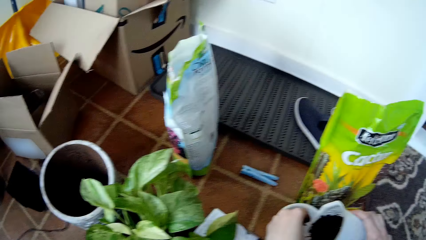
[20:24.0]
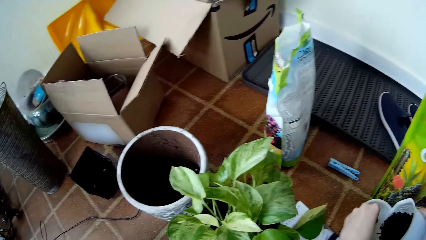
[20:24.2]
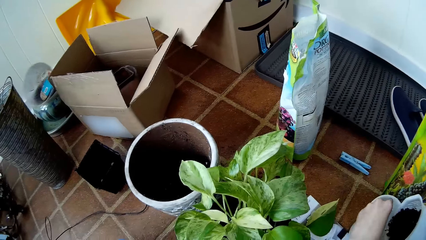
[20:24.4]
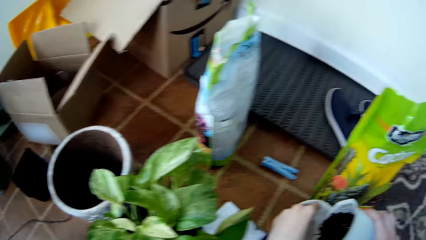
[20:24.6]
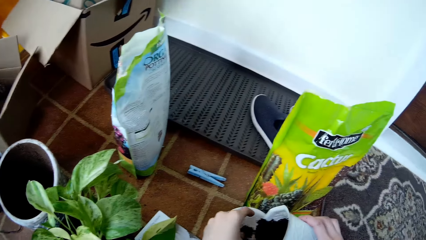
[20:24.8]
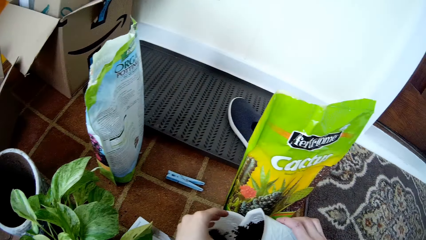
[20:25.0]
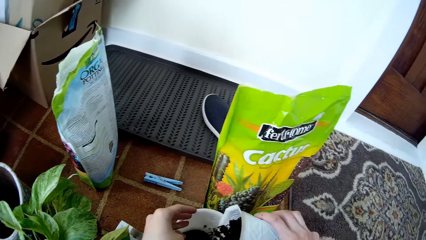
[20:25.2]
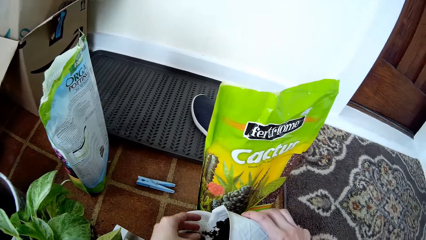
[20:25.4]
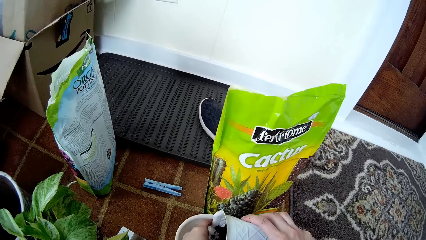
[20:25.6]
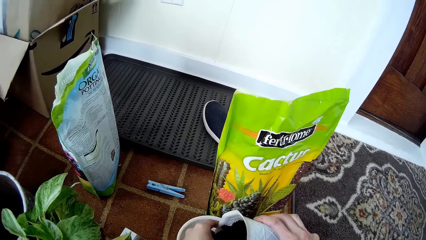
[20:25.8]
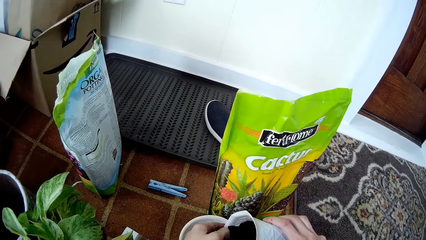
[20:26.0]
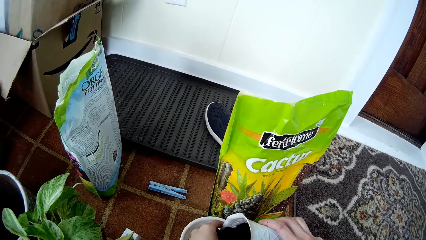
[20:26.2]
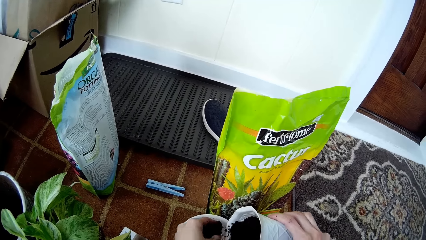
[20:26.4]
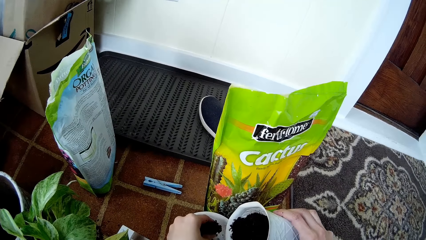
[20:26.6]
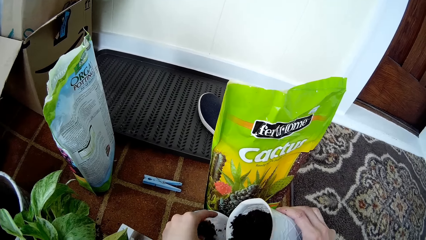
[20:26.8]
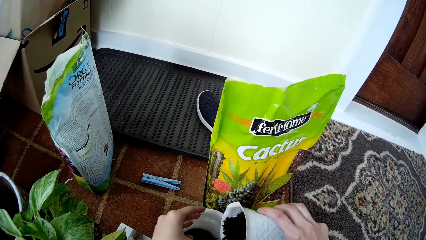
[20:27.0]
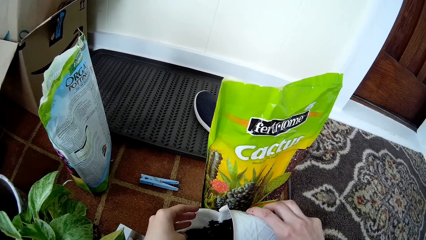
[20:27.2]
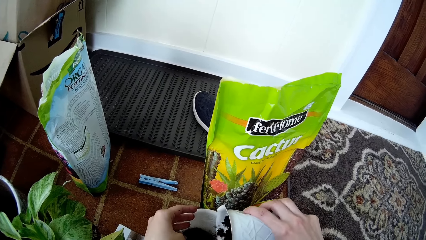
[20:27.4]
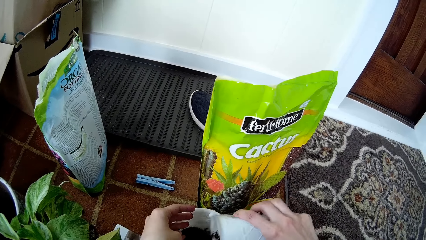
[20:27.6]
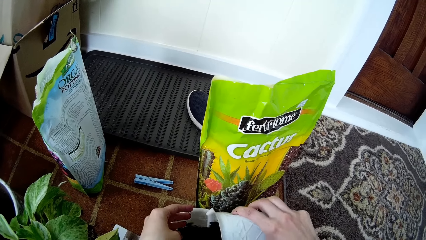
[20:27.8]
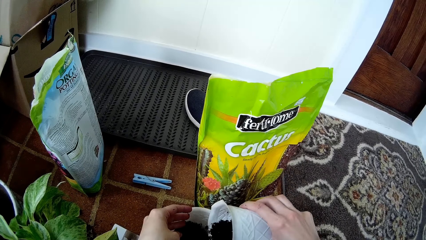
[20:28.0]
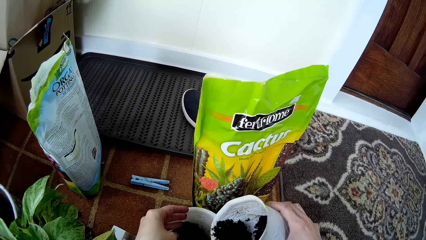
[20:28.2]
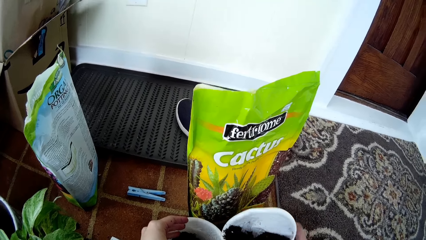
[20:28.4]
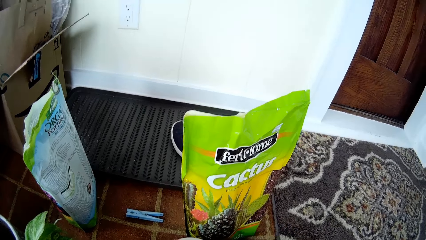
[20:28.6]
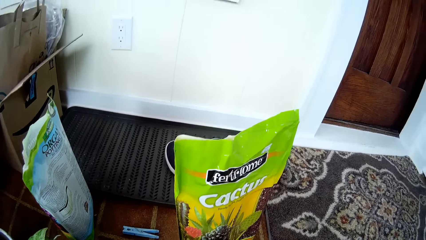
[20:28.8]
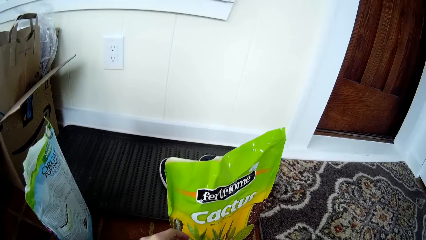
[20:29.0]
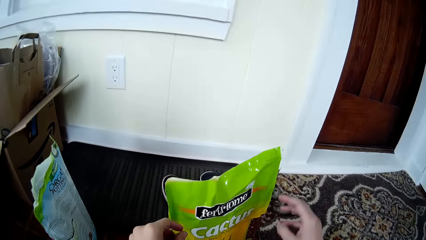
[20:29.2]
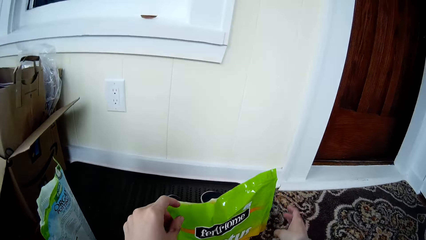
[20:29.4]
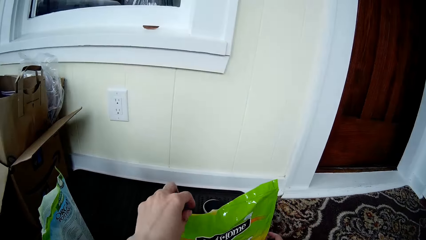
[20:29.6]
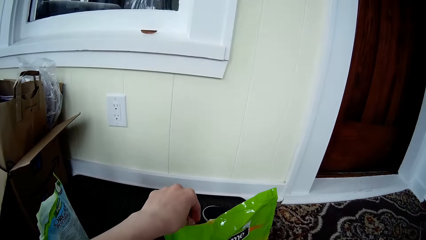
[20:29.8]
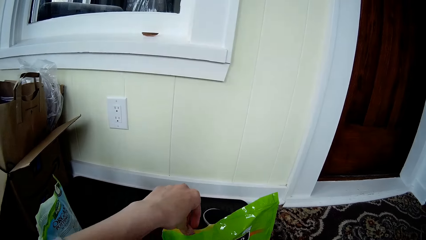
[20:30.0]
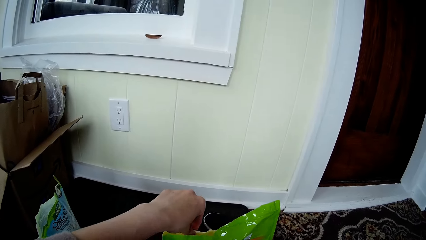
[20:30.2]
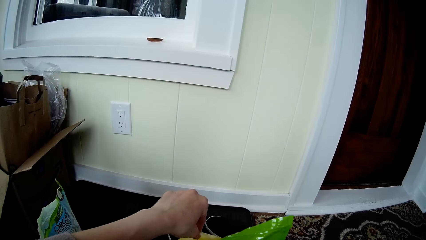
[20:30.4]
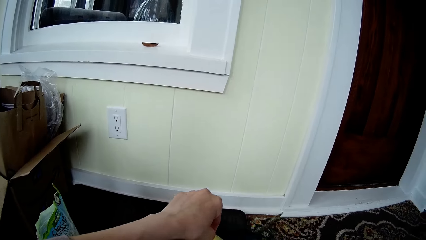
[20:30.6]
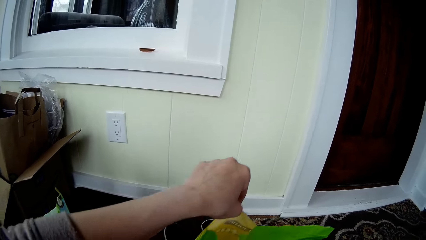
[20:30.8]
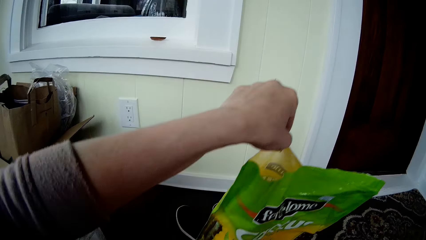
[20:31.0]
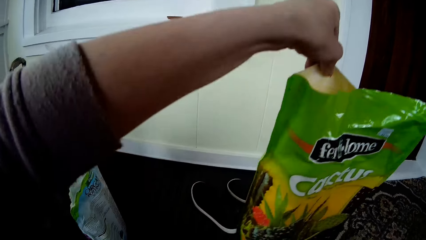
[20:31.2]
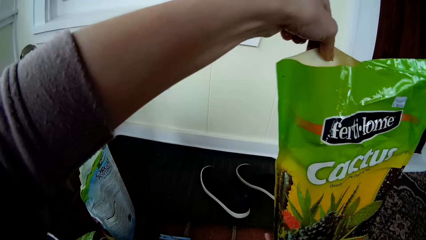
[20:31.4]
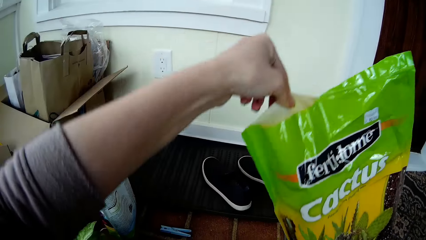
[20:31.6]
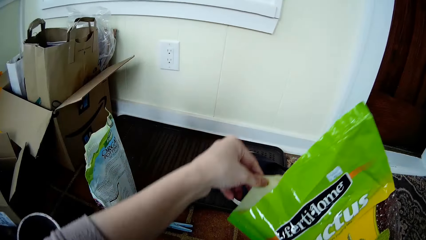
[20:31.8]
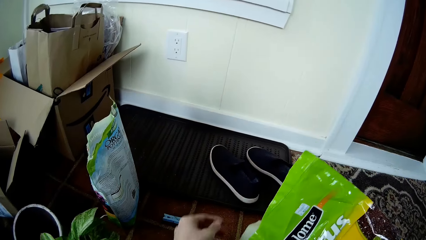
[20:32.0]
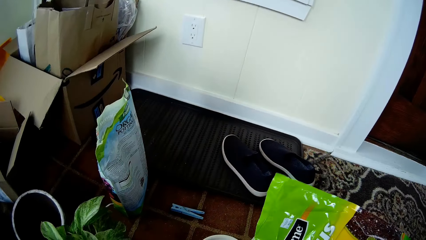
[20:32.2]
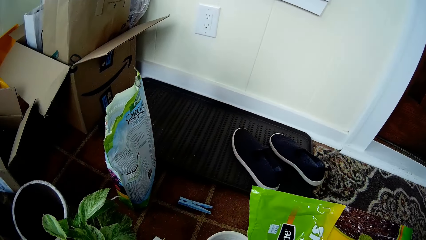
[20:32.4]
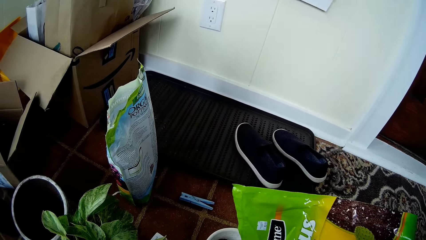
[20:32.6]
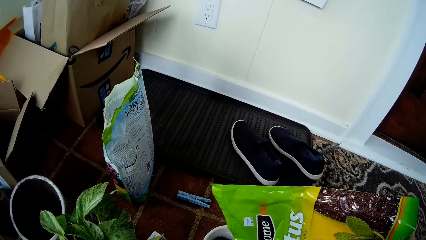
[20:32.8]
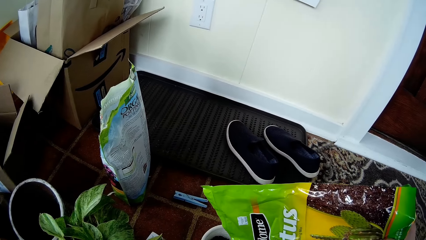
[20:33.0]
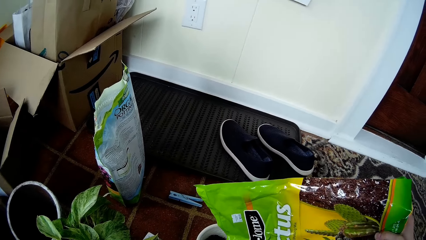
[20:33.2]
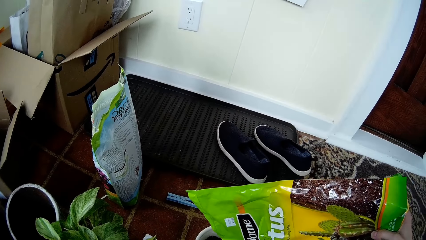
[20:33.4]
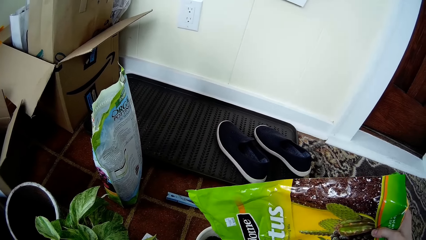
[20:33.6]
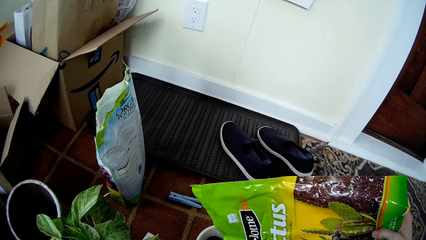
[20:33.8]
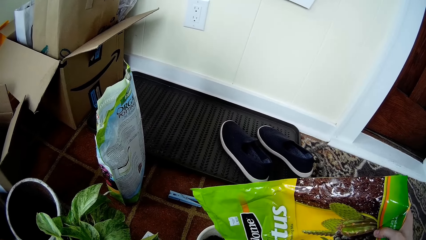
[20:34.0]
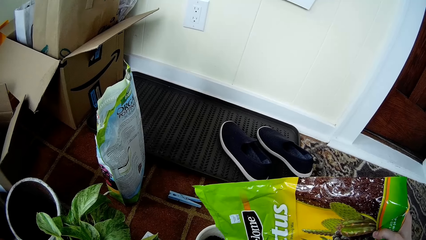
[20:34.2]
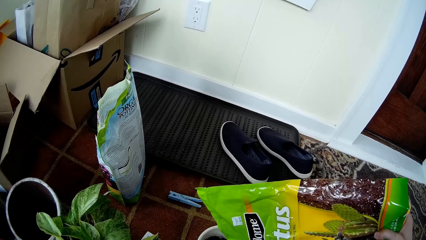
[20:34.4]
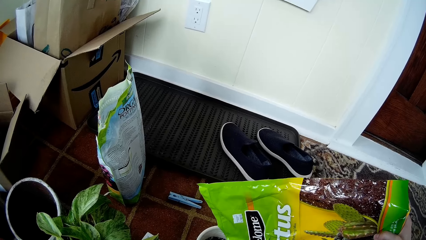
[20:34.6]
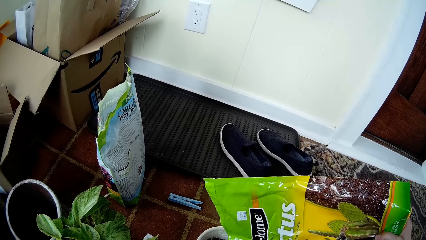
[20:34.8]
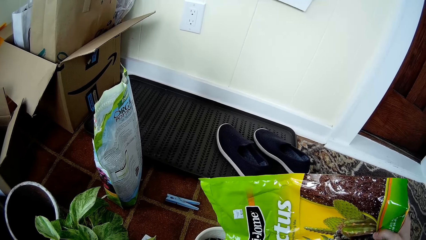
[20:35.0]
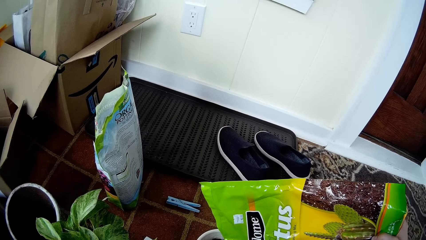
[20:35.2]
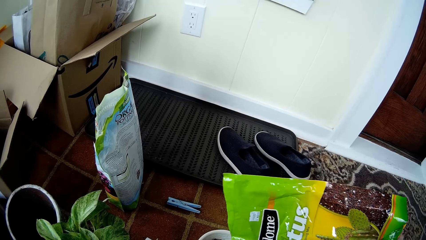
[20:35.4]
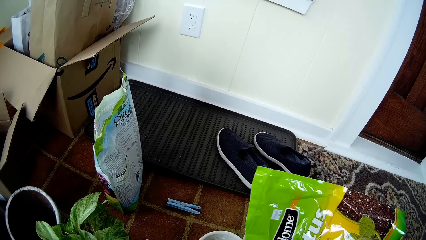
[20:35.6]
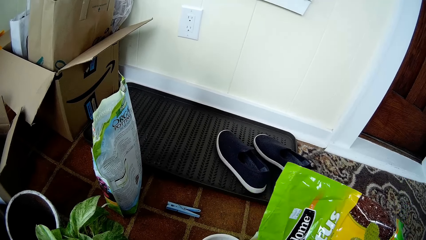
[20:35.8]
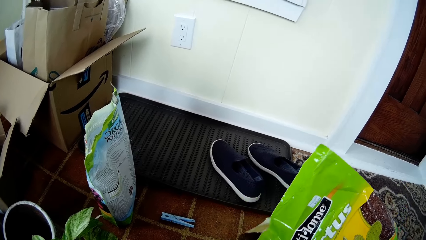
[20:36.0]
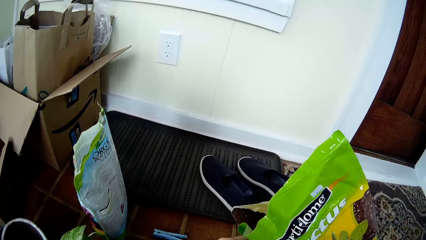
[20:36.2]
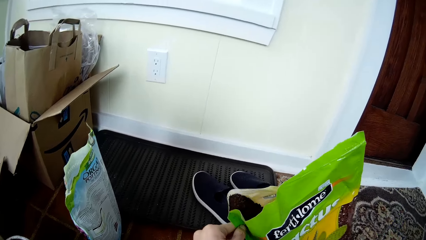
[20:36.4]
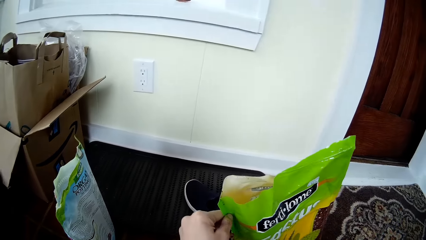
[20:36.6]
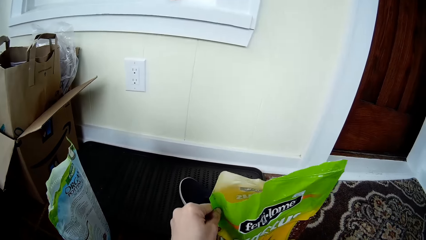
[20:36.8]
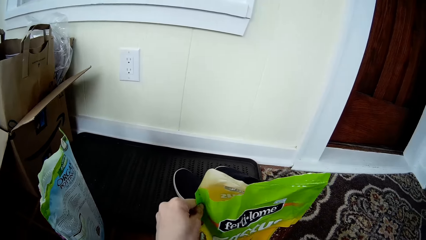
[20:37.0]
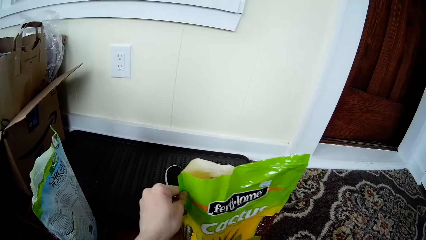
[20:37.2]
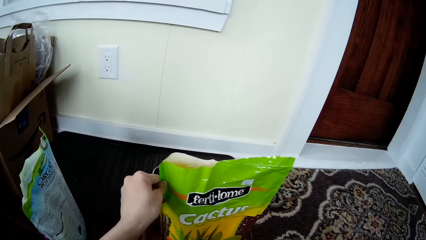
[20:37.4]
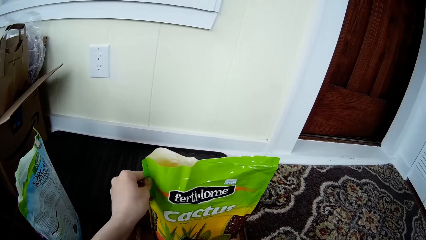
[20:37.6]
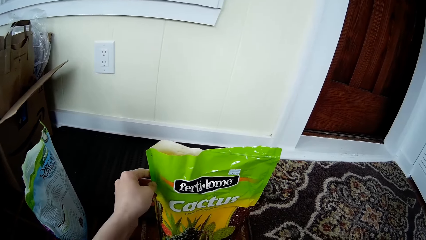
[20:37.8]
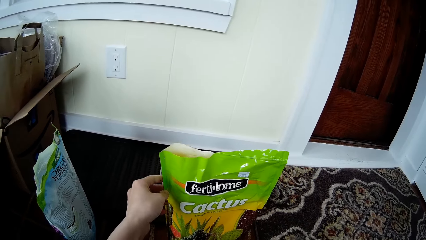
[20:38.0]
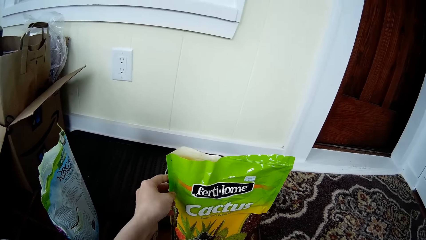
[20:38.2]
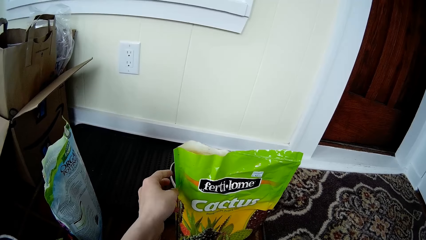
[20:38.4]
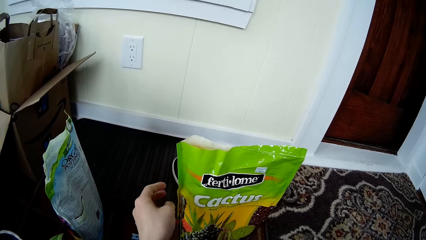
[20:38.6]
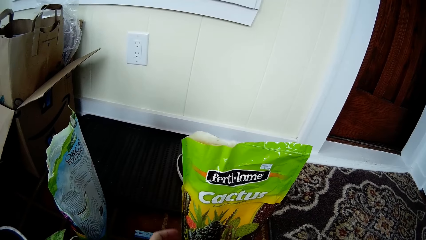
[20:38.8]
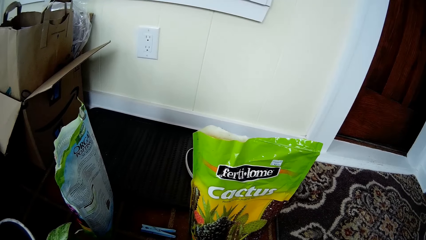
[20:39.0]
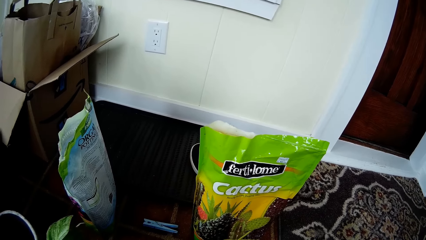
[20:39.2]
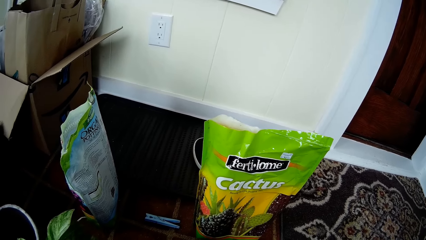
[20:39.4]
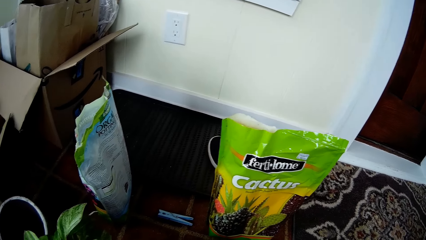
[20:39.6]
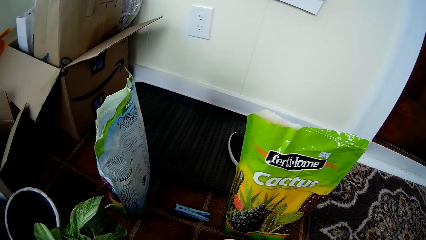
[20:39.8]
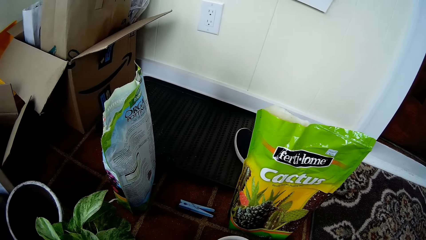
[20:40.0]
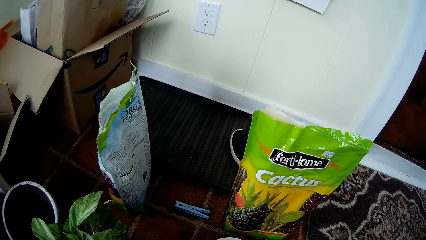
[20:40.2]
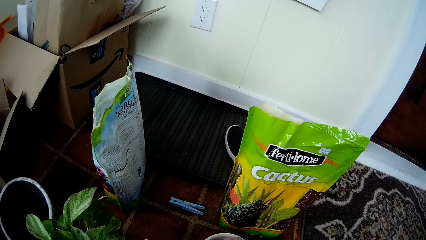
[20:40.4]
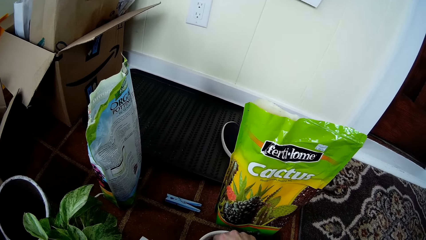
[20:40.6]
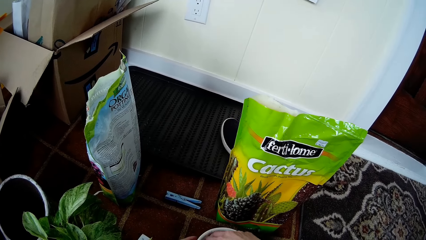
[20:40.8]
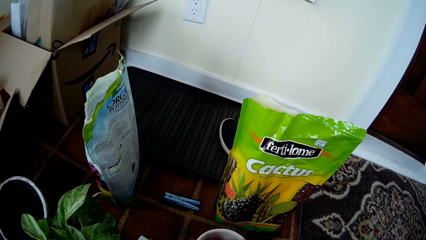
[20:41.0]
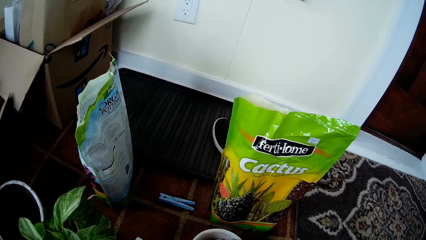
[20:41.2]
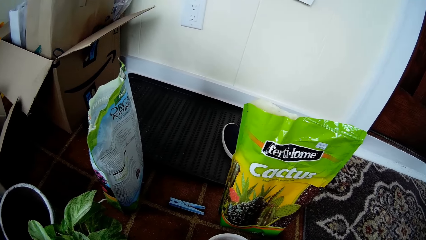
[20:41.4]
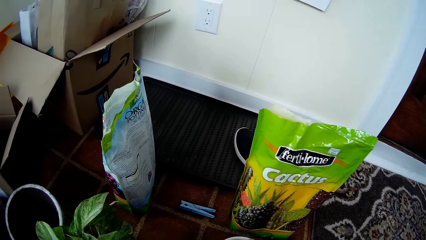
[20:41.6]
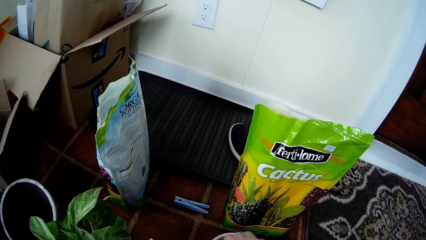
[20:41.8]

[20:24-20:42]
The camera wearer looks around. She pours sand in a container with both hands. She drops the container on the floor. She picks up the potting mix bag or sachet from the floor with her left hand. She holds the sachet with both hands. She holds the bottom of the potting mix bag with her right hand. She pours potting mix from the potting mix bag into the white flower vase with her hands. She drops the potting mix bag on the floor with her hands. She does something. She mixes the soil and potting mix in the white flower vase with her hands.
